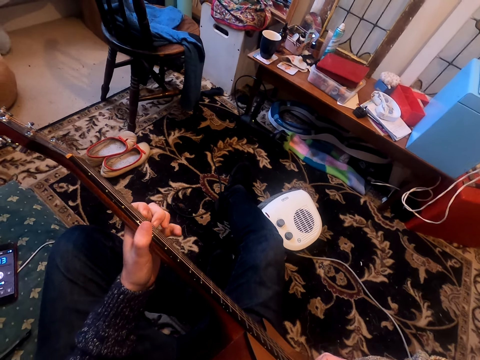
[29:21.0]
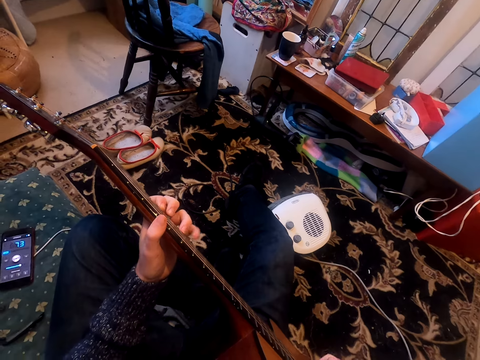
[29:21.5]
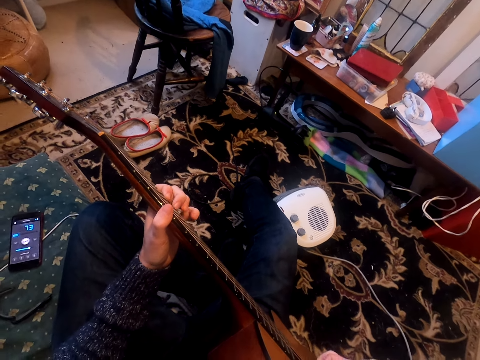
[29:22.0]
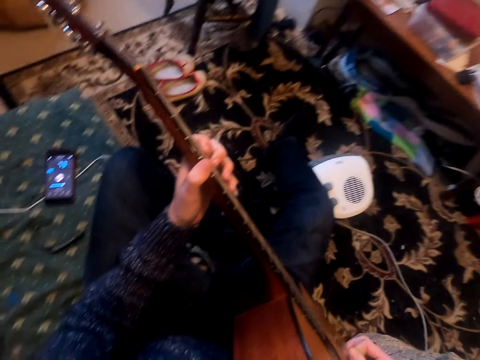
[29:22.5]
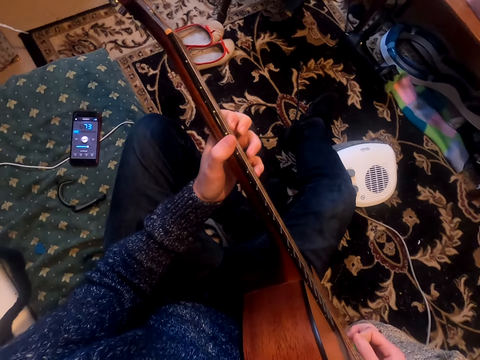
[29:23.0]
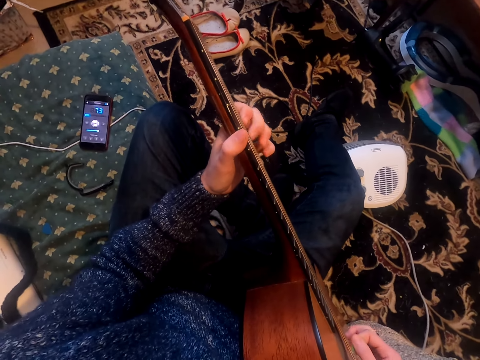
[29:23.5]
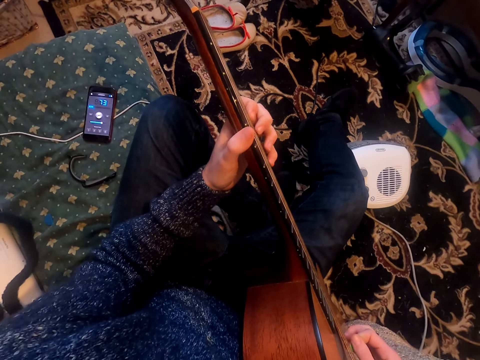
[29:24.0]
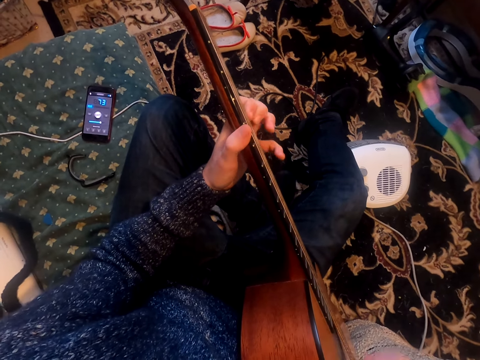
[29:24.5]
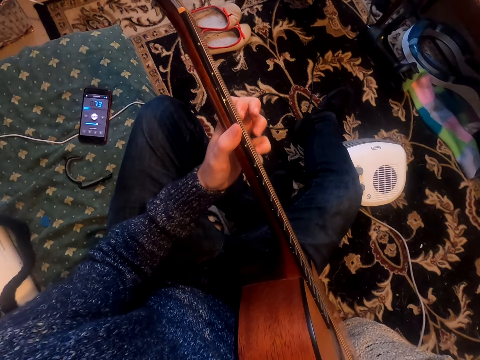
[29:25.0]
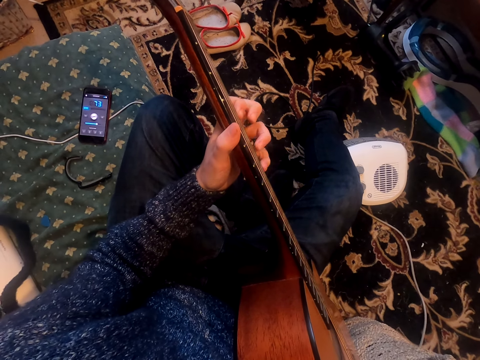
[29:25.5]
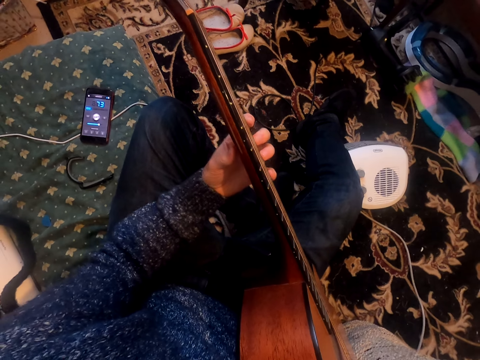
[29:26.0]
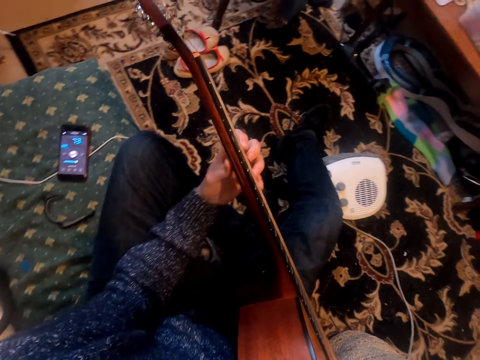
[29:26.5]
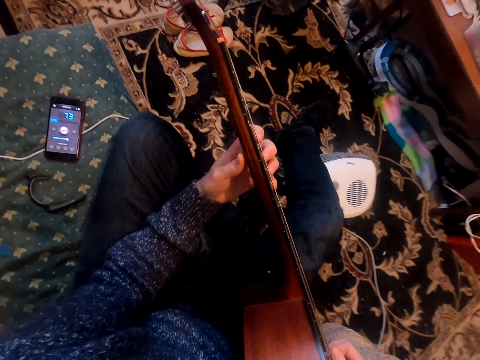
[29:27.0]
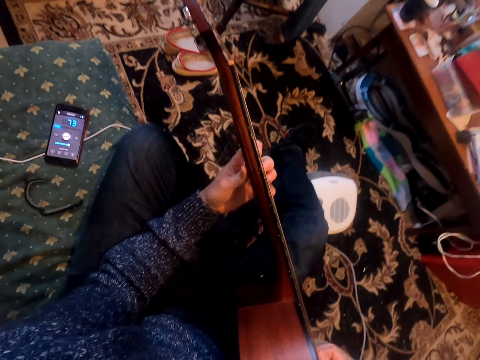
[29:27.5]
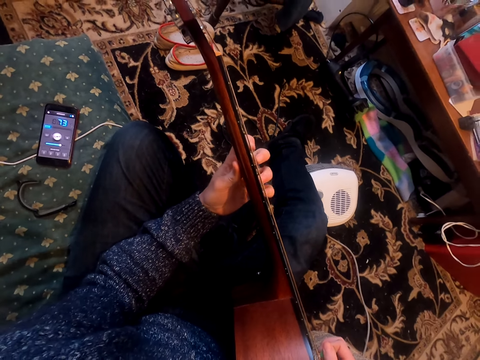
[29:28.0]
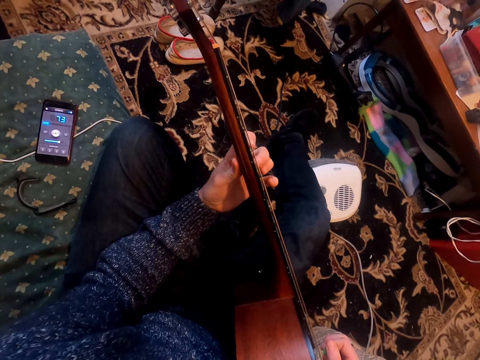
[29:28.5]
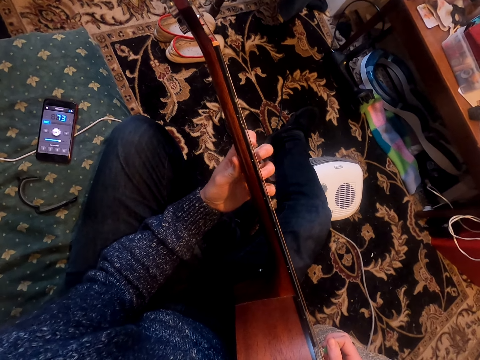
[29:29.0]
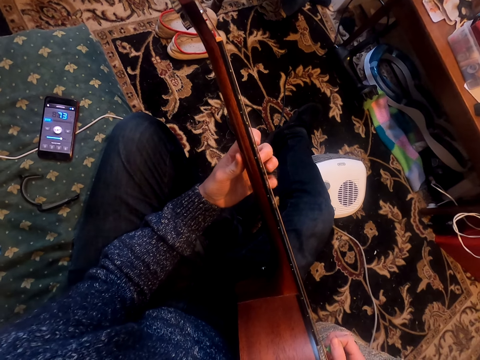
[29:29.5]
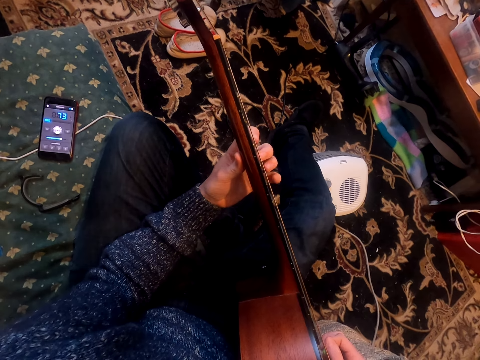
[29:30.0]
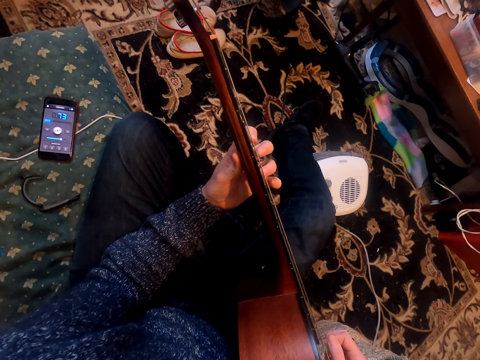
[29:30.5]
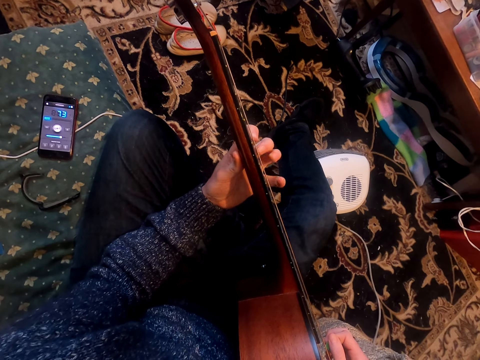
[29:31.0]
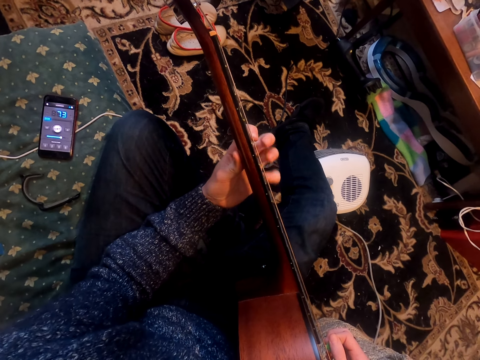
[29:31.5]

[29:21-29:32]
The camera wearer plays the guitar.

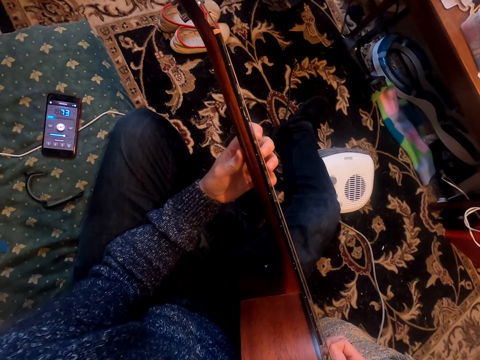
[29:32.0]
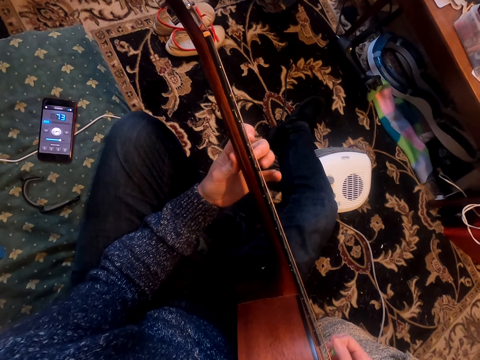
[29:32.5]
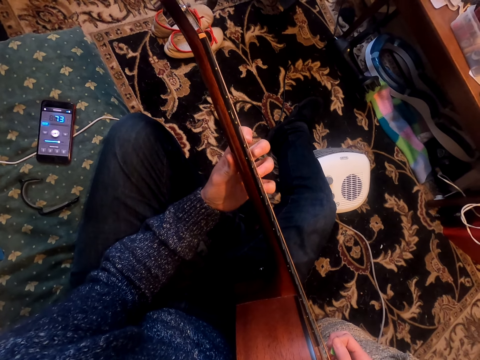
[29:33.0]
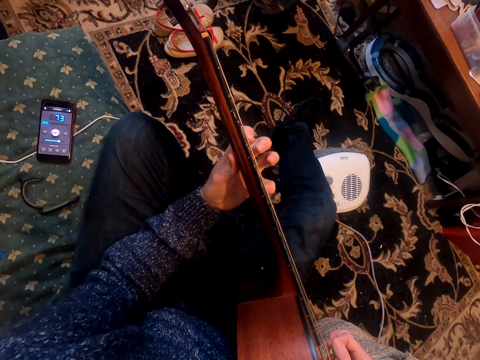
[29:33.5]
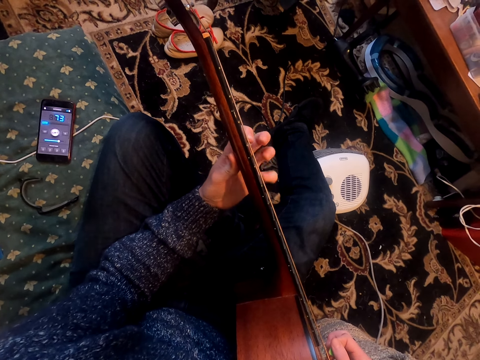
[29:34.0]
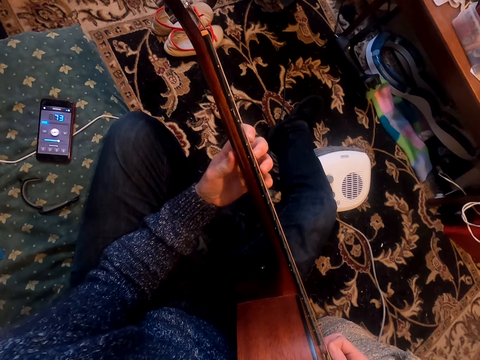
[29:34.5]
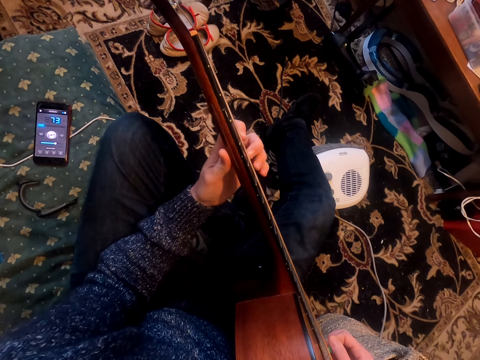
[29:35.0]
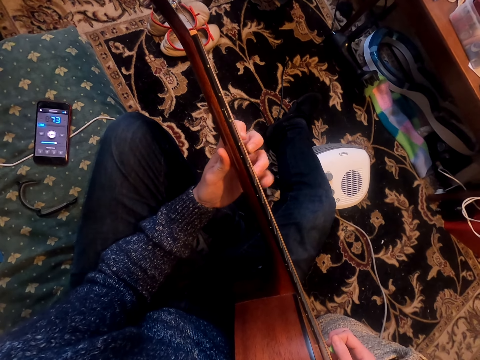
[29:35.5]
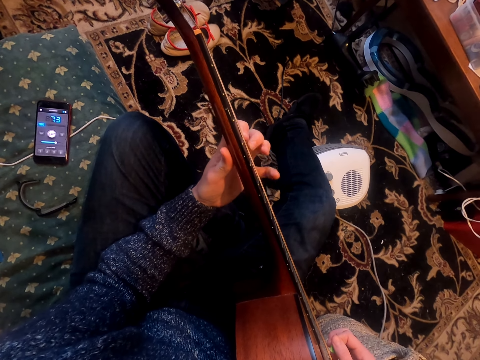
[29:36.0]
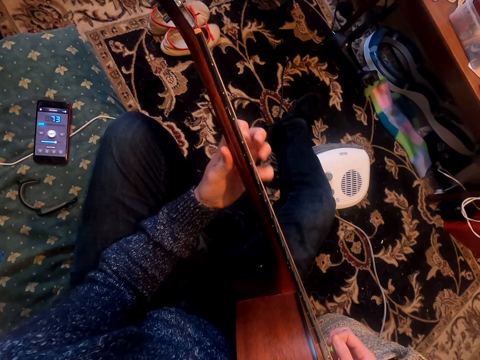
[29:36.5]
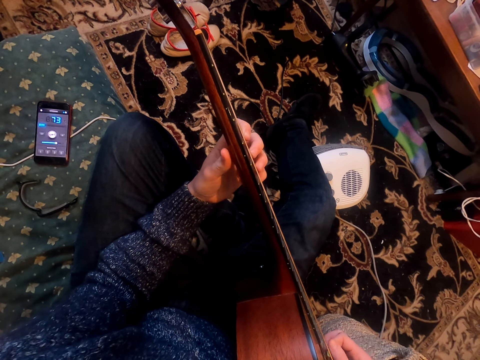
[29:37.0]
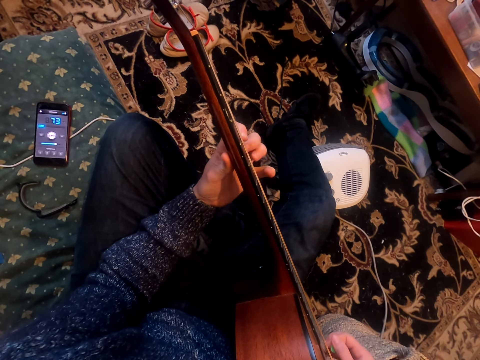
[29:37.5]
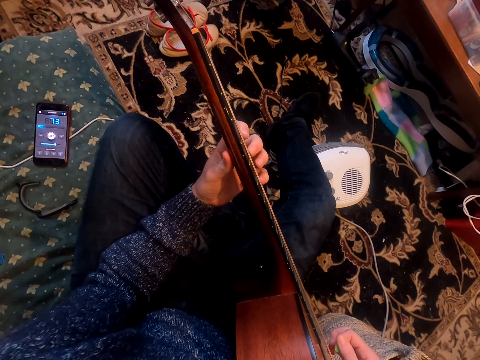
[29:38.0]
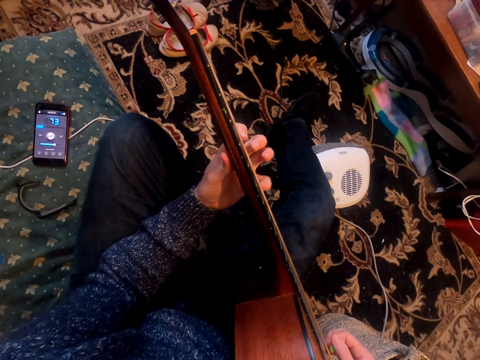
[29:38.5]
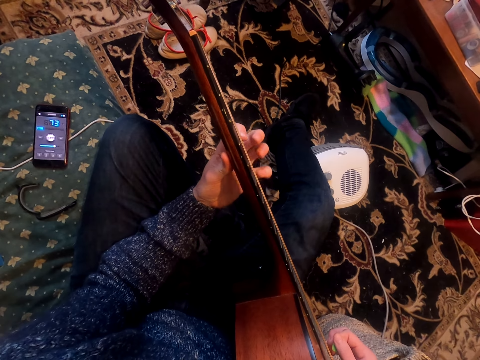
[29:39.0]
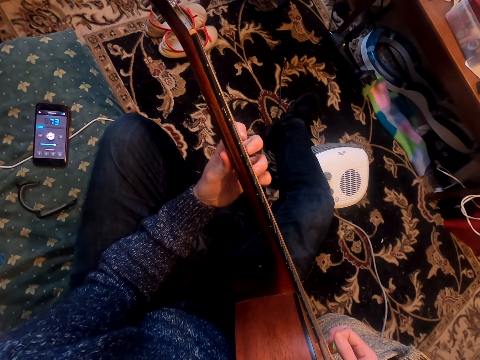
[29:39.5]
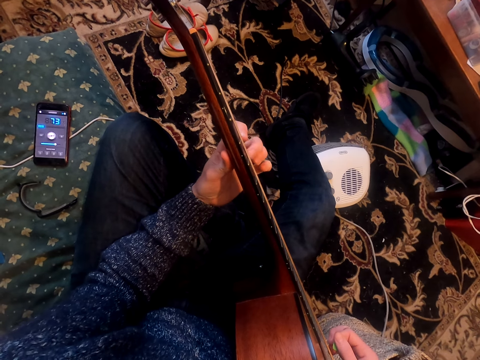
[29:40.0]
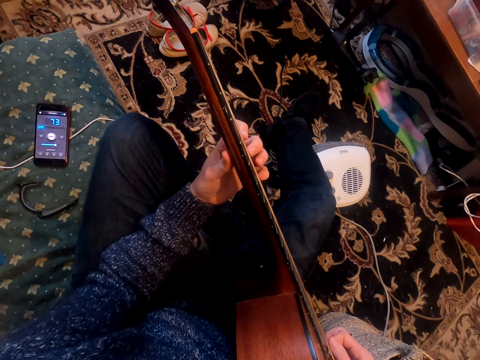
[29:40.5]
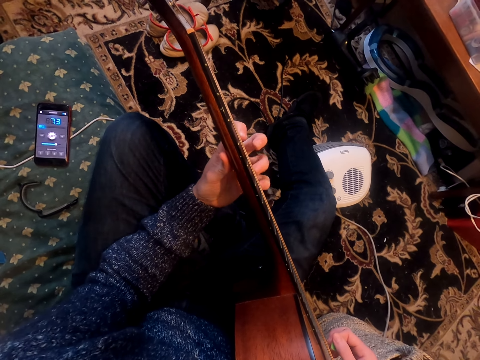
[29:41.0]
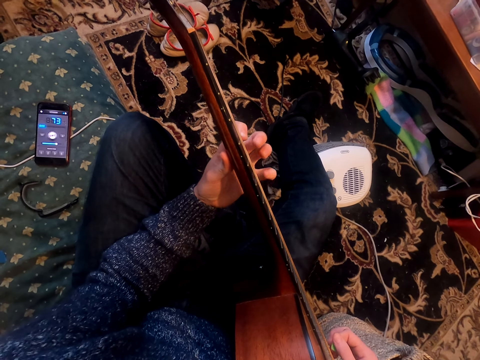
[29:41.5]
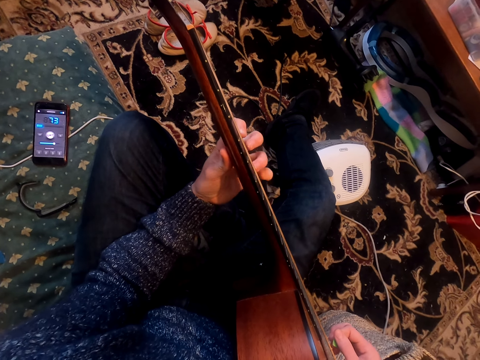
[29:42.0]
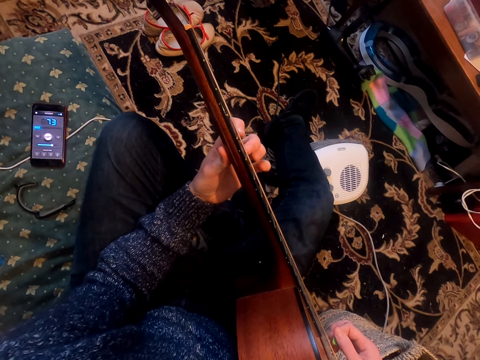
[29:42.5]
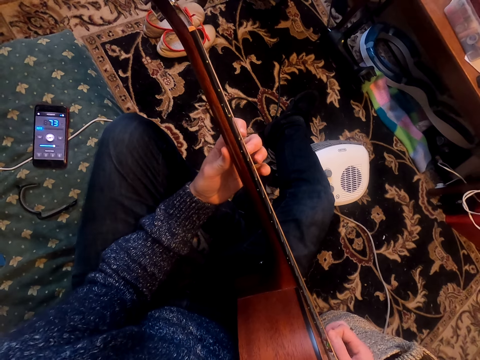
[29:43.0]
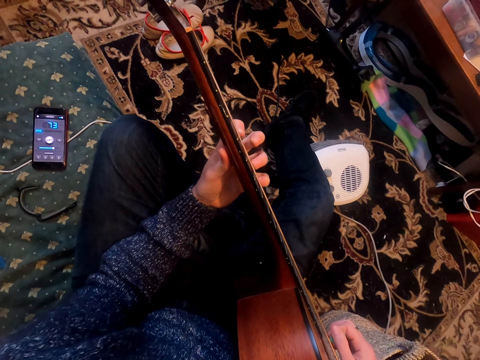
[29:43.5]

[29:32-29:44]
The camera wearer holds the guitar.

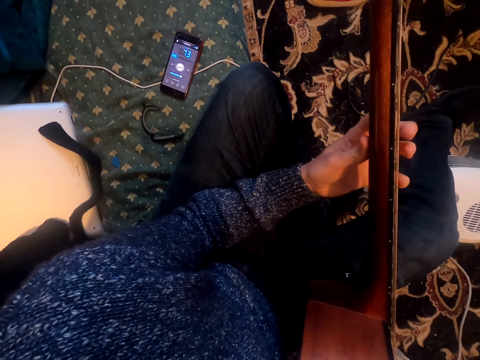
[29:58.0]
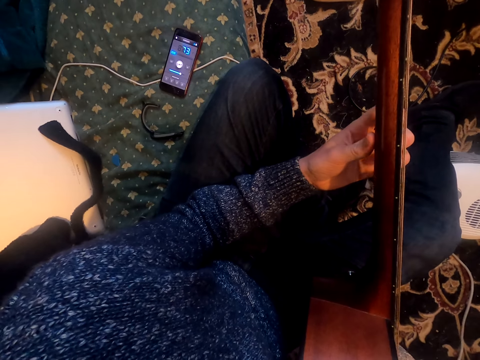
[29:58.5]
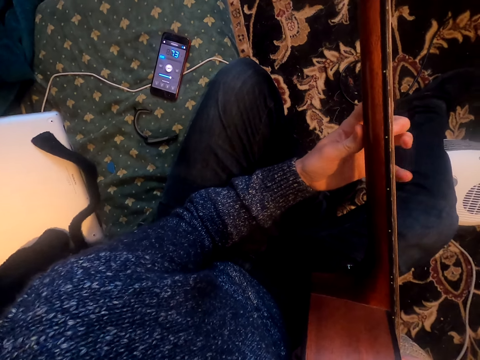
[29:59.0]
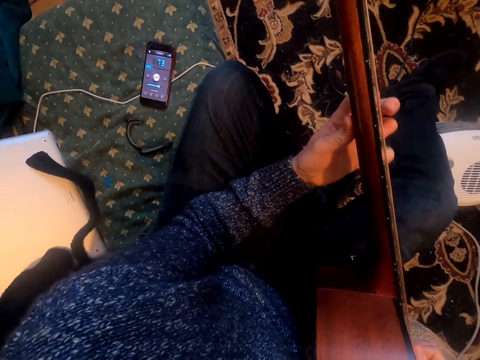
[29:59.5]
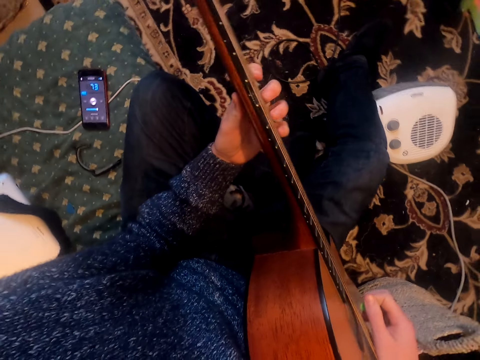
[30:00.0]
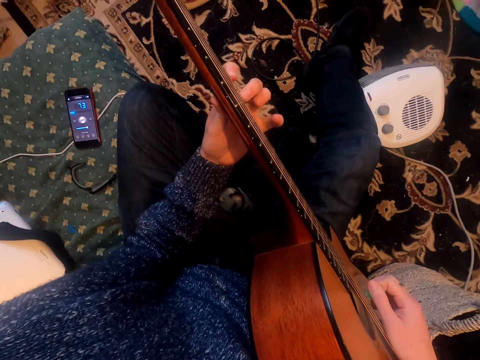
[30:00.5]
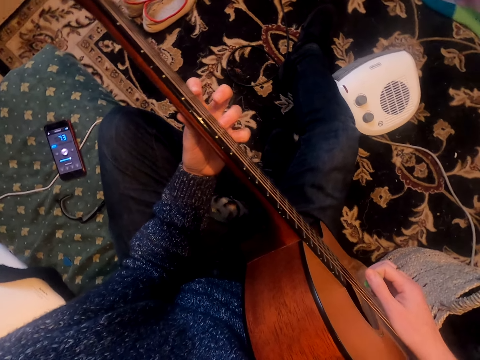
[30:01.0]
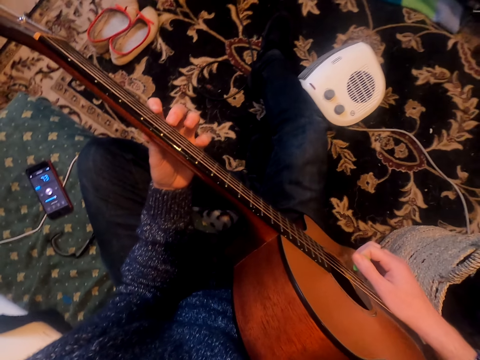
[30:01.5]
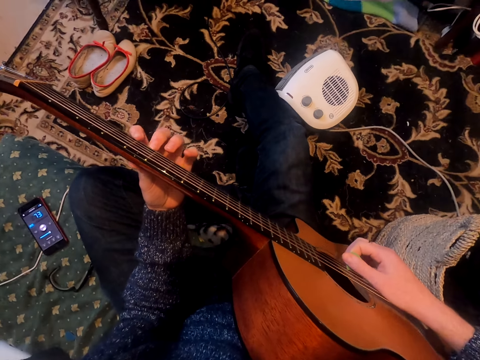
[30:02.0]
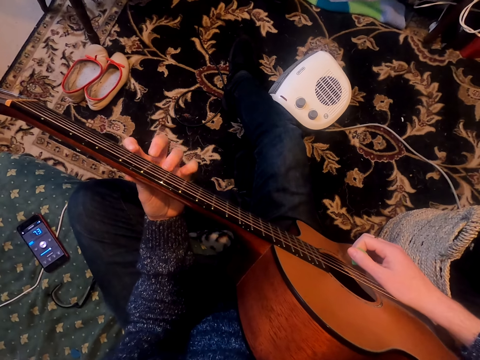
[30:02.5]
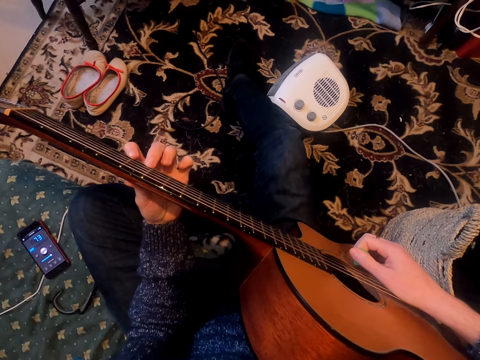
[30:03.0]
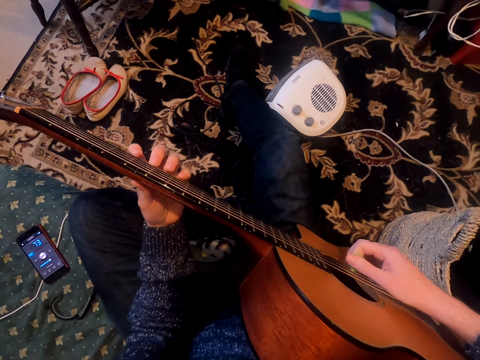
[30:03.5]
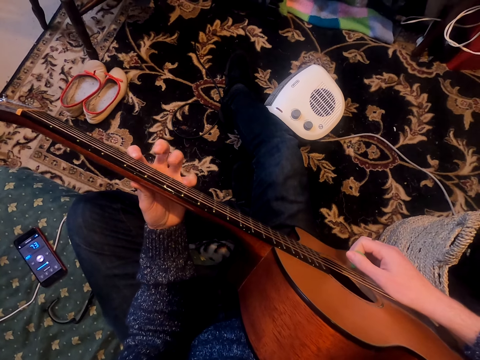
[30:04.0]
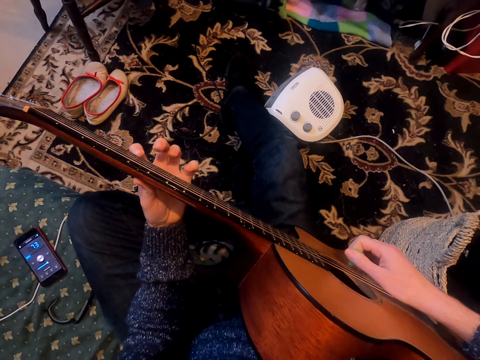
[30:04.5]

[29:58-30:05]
The camera wearer looks at the phone.
